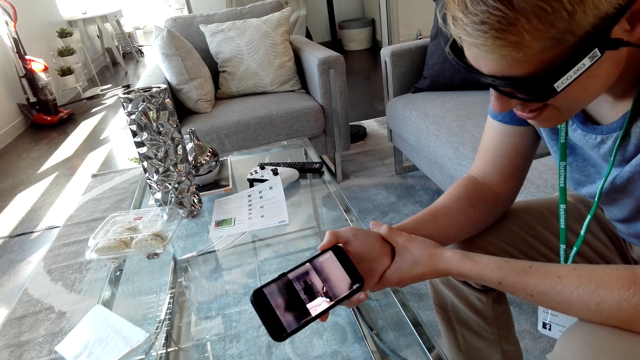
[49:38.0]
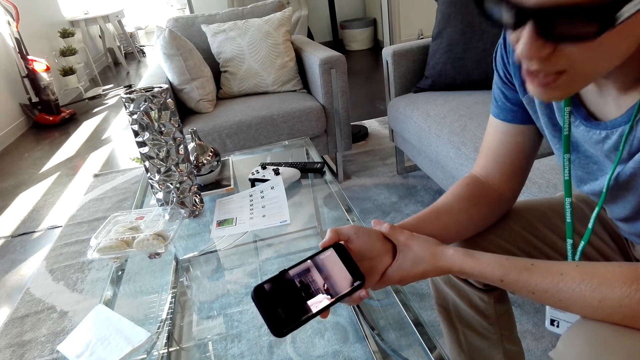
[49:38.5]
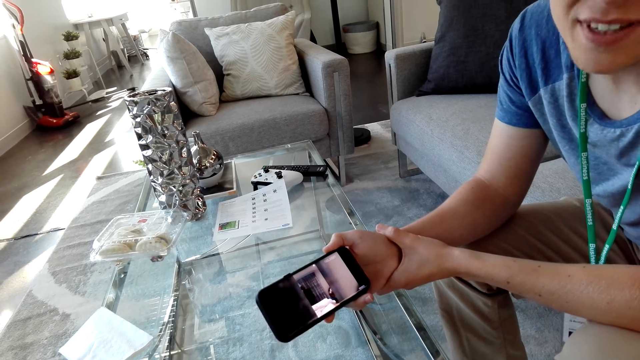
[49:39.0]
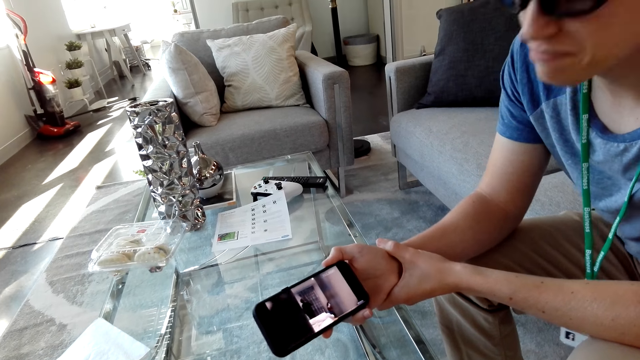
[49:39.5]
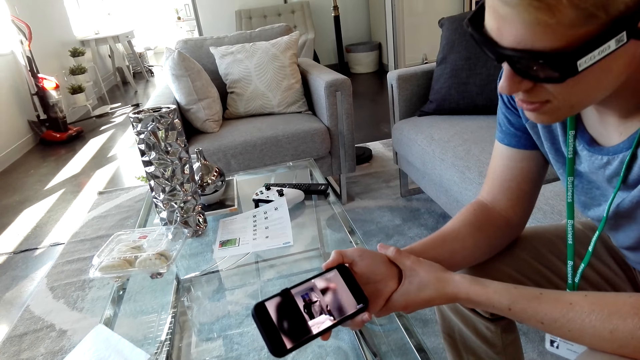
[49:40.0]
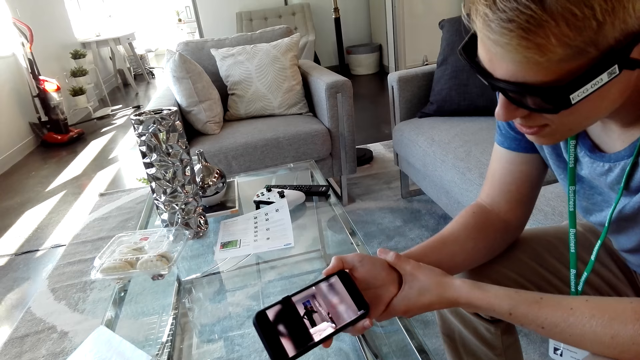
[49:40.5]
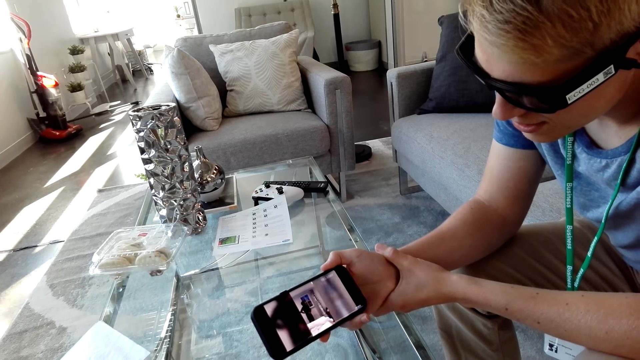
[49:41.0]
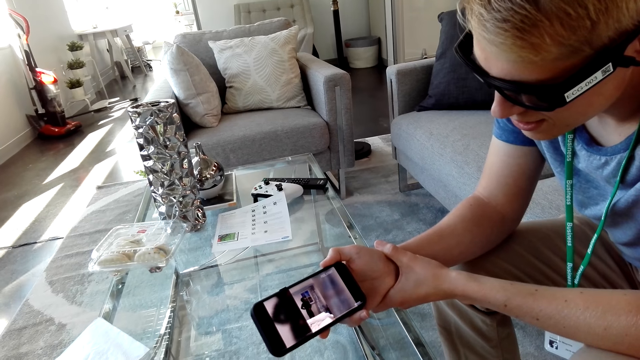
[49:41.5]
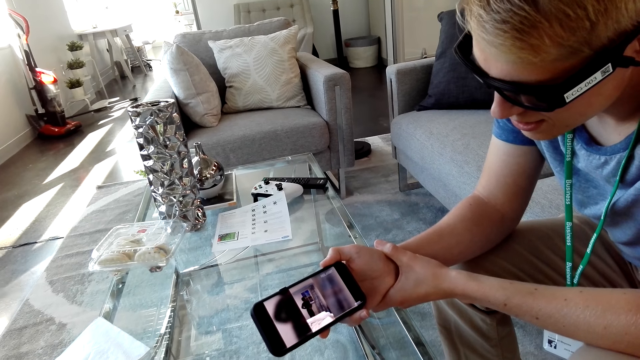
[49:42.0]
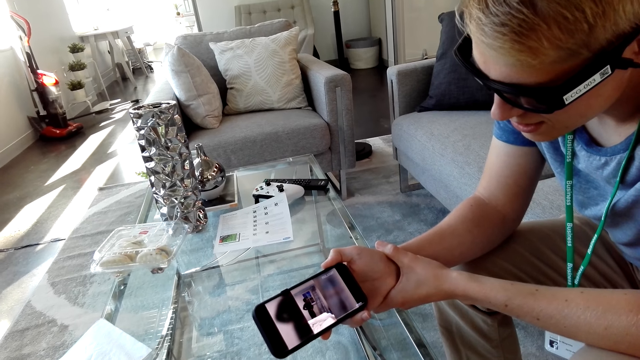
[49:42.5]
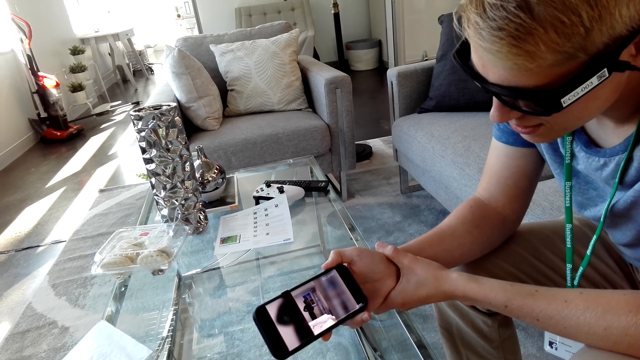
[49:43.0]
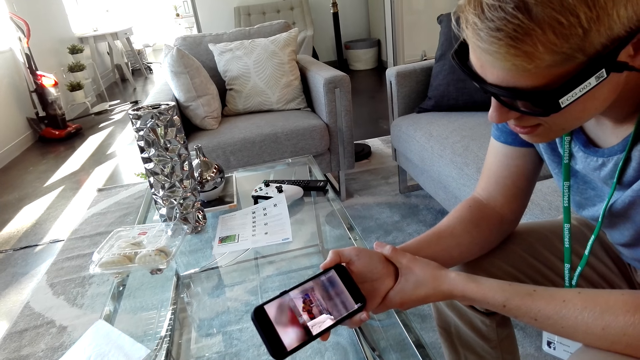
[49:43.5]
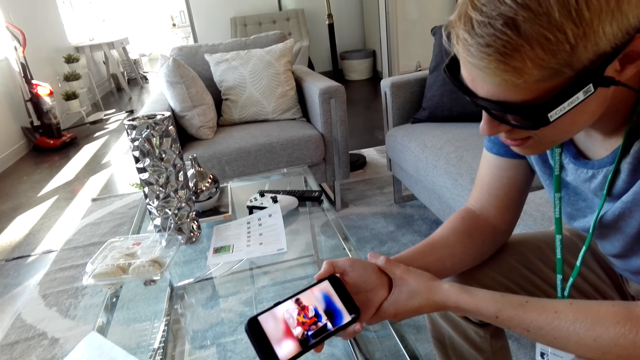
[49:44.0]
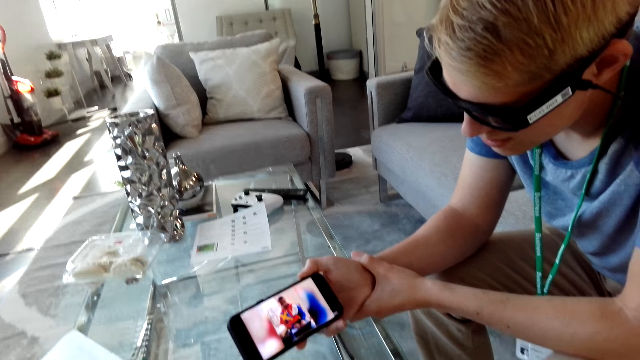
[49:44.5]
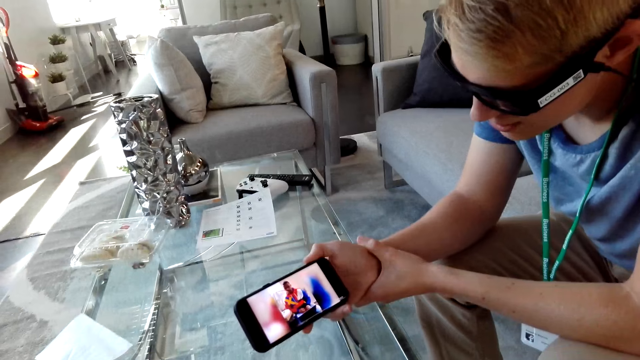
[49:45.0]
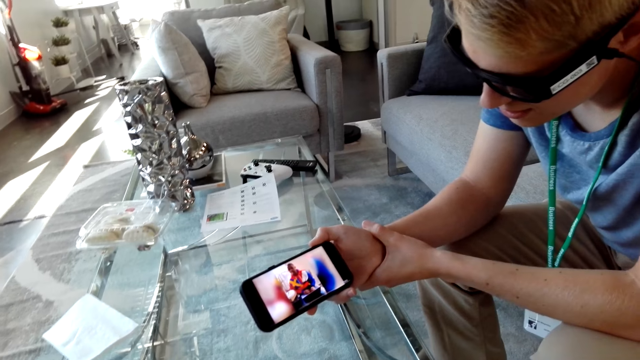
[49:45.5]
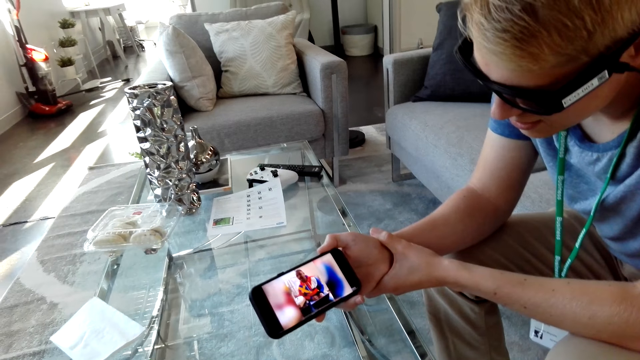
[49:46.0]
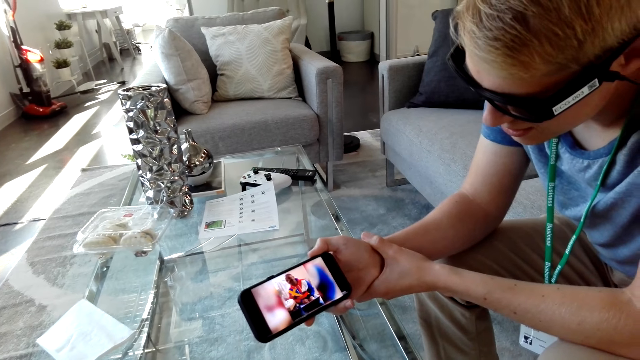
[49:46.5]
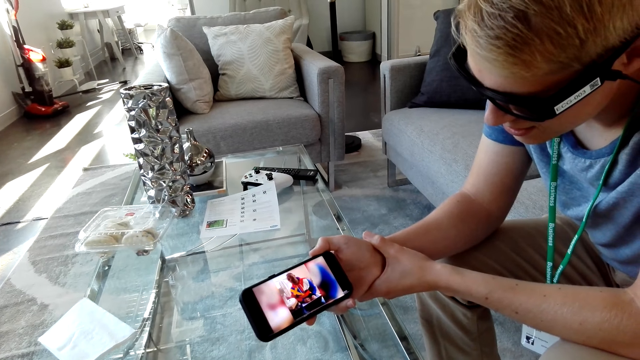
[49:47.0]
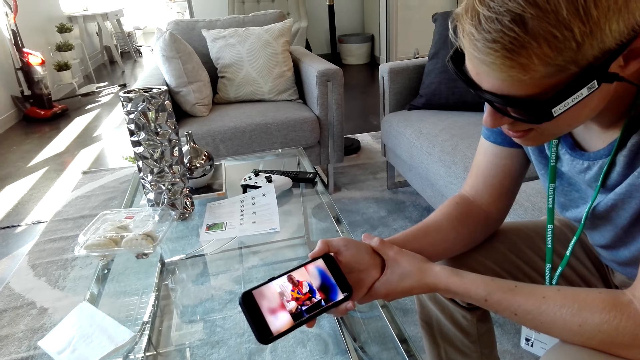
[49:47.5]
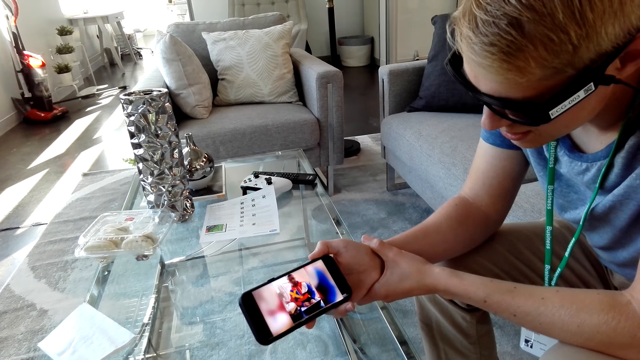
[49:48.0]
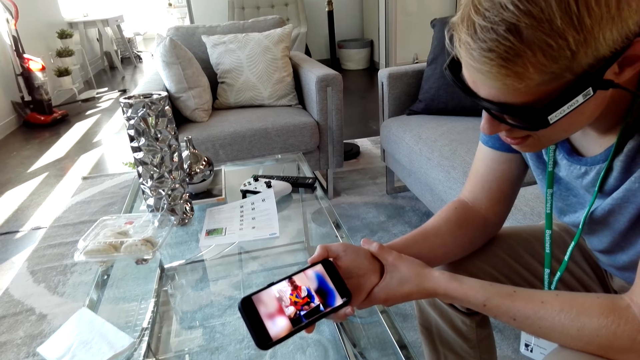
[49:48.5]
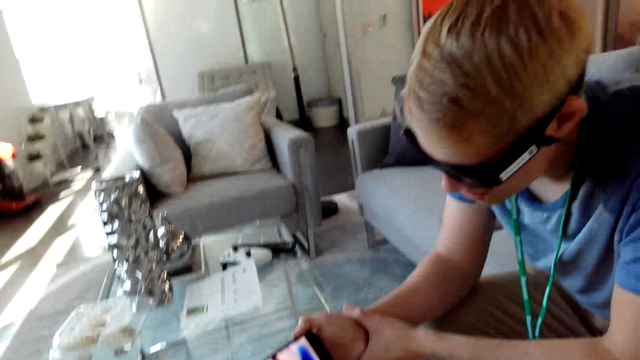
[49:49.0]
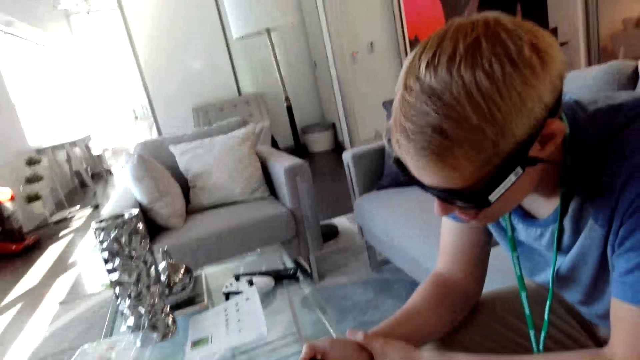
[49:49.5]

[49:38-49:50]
A man looks at the camera wearer. The man talks. The man watches a video on the phone. The man talks again.

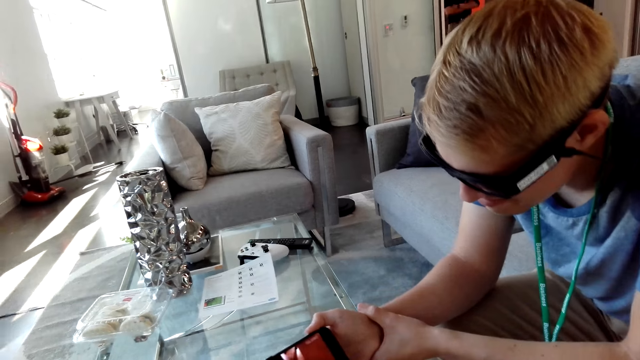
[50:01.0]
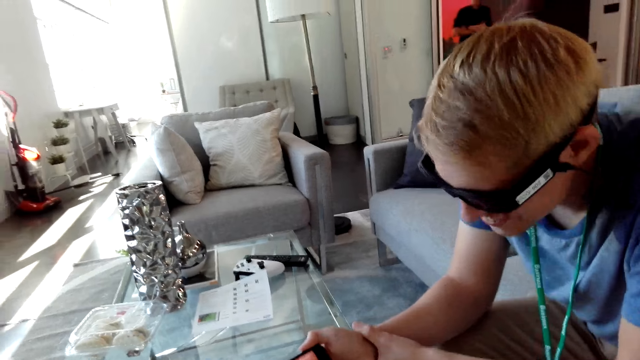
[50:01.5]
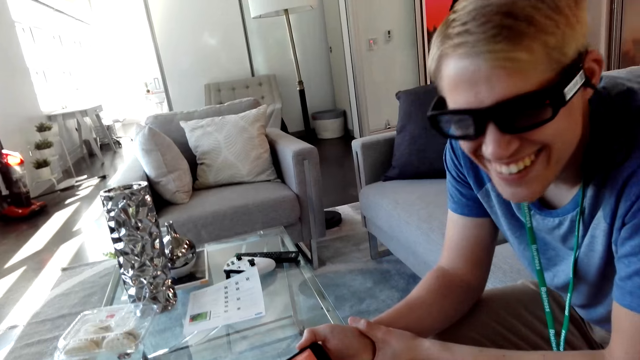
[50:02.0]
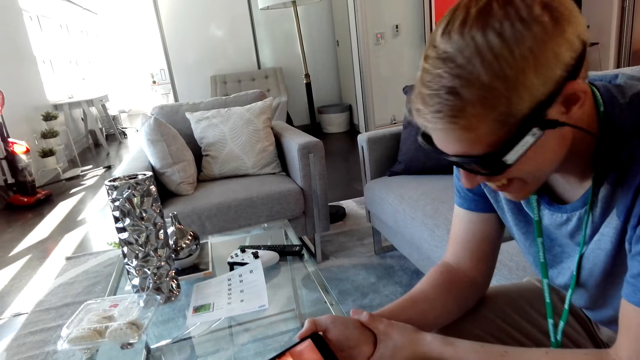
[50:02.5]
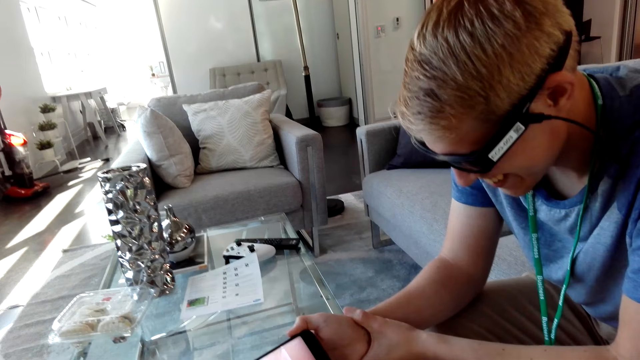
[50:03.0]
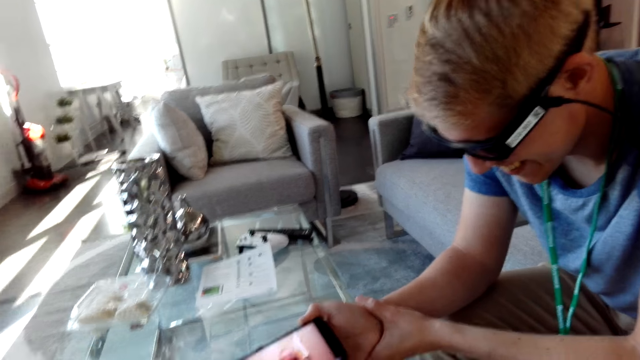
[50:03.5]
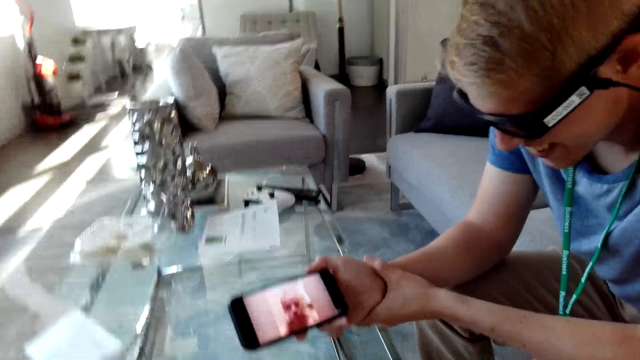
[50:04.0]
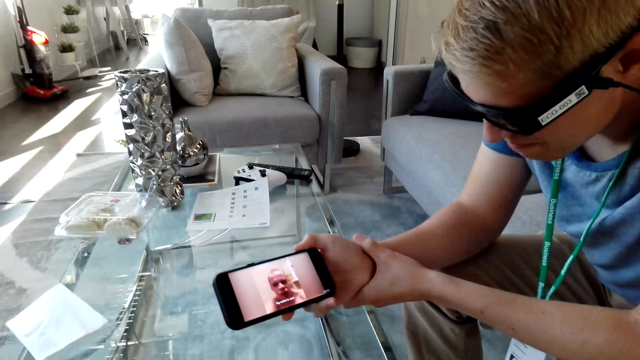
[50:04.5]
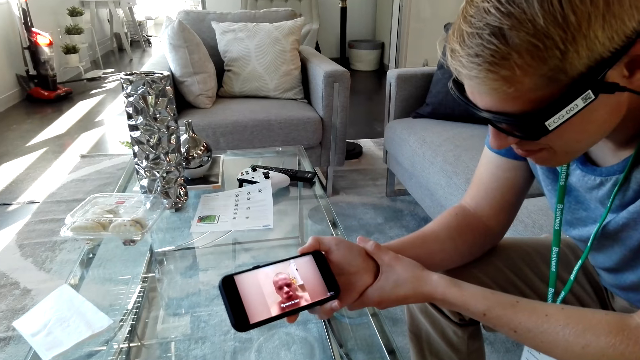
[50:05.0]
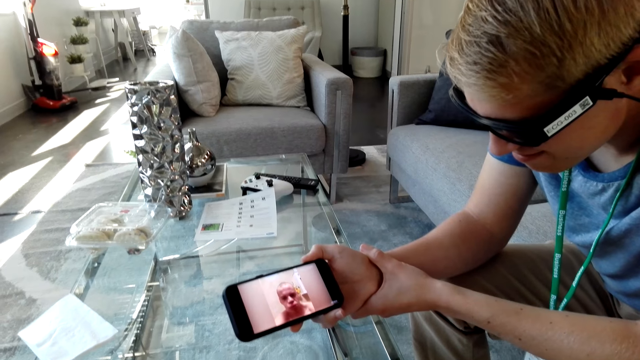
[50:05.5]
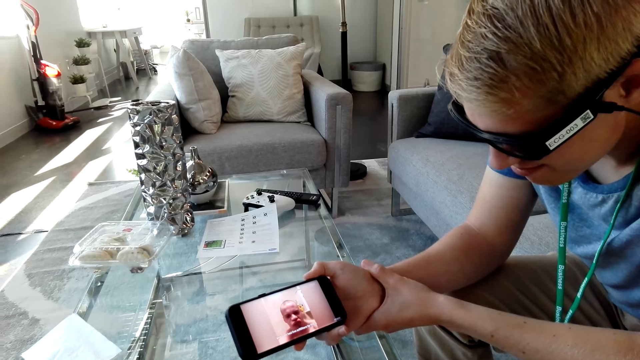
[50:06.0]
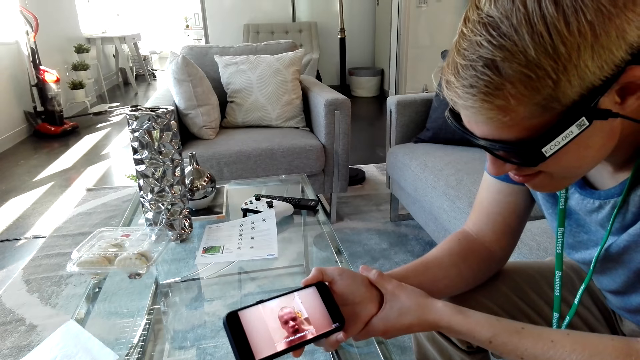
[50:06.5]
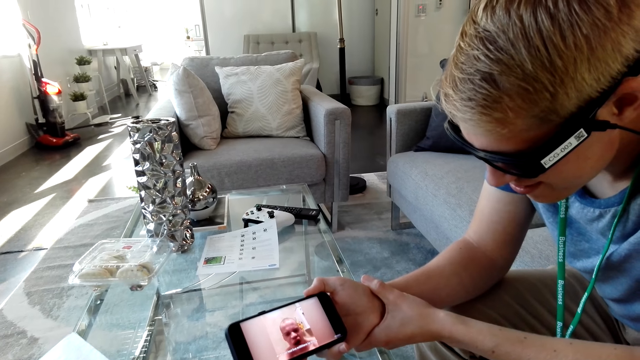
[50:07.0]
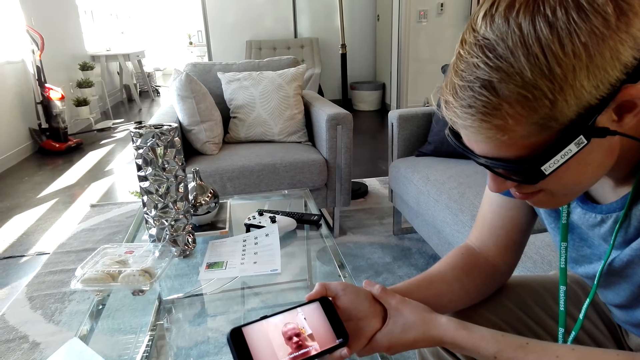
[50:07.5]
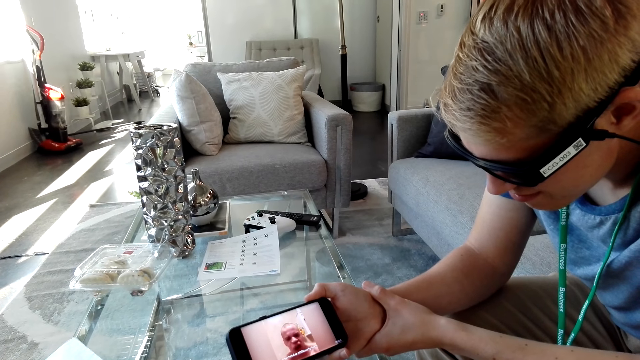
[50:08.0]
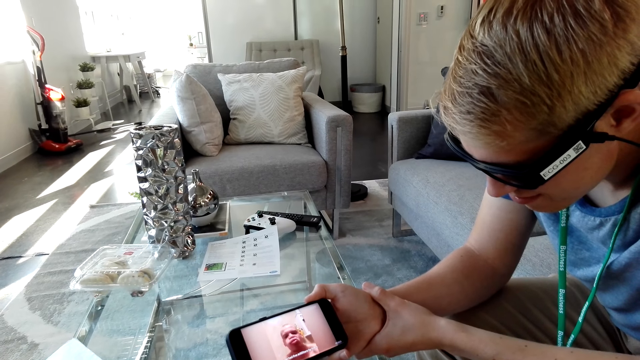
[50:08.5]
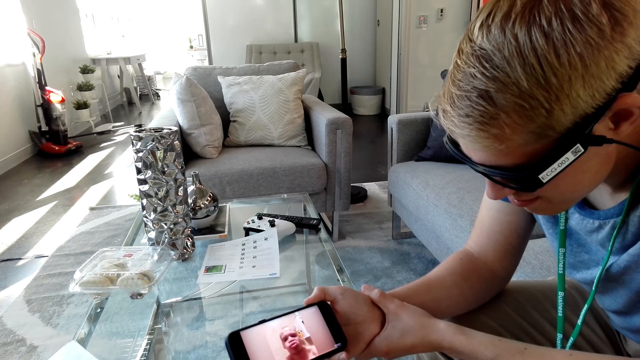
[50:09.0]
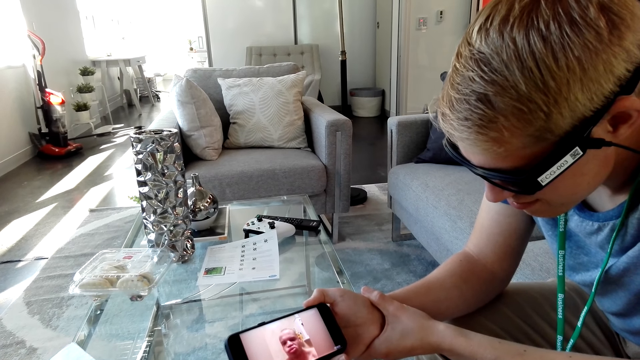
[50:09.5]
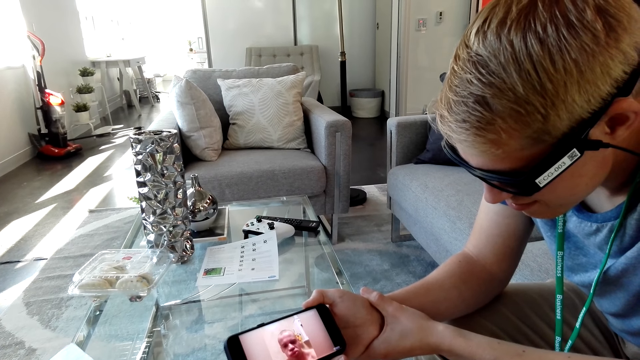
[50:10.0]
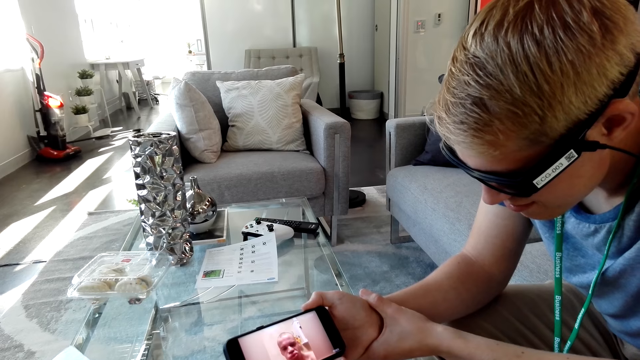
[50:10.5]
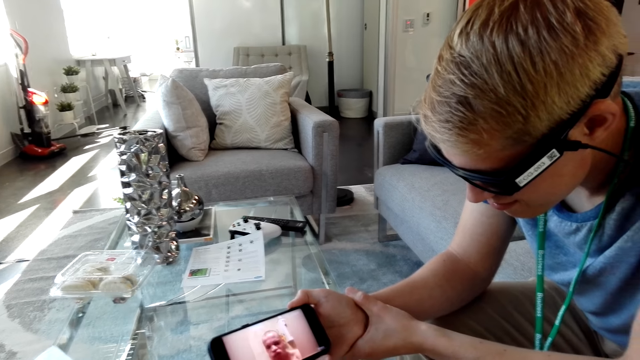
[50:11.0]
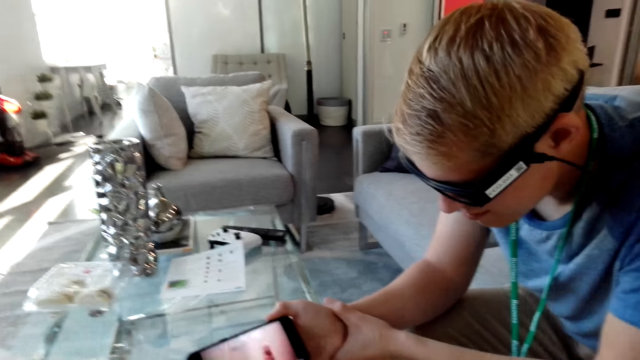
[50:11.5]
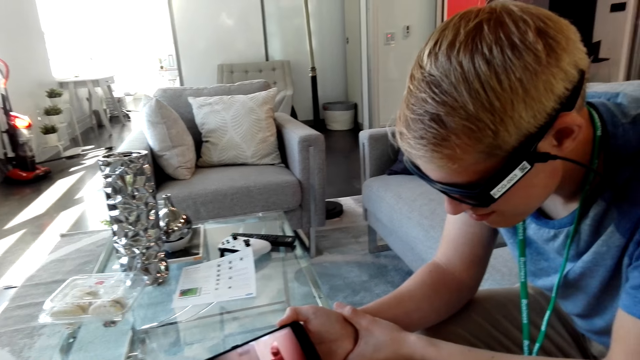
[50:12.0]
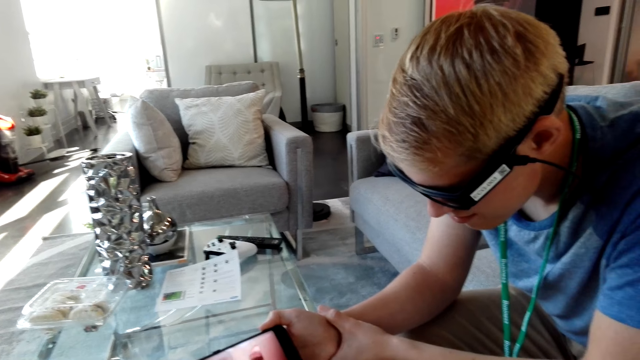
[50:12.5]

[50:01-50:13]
The camera wearer laughs.
